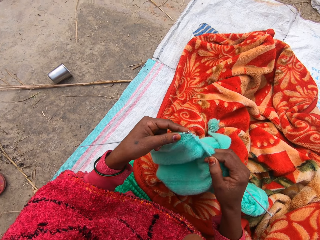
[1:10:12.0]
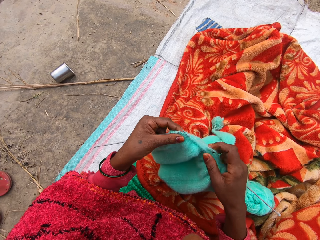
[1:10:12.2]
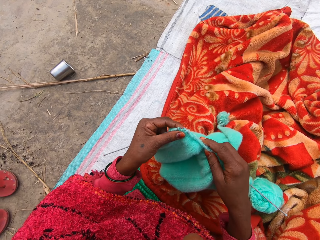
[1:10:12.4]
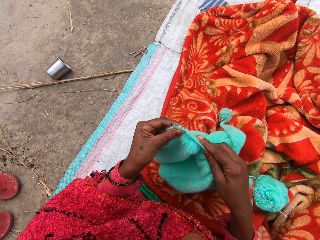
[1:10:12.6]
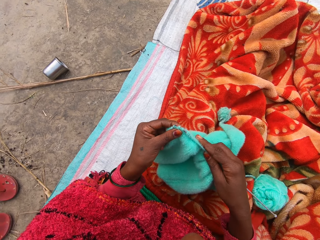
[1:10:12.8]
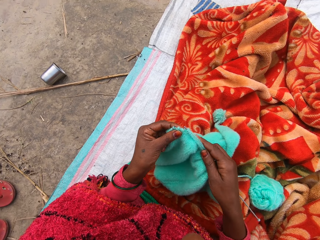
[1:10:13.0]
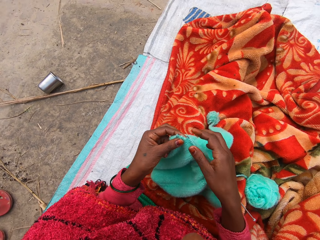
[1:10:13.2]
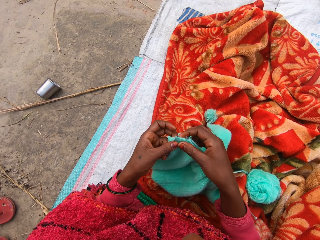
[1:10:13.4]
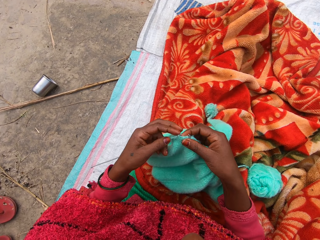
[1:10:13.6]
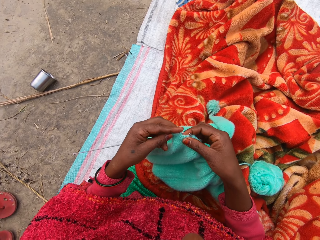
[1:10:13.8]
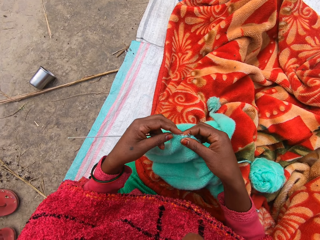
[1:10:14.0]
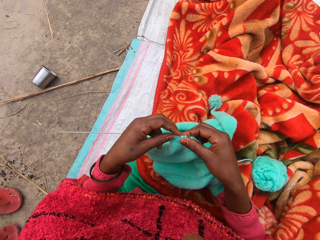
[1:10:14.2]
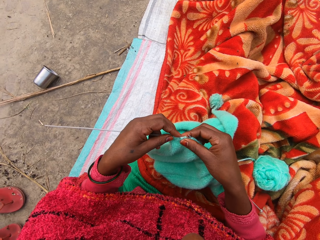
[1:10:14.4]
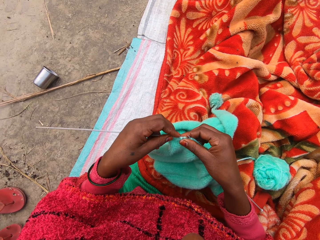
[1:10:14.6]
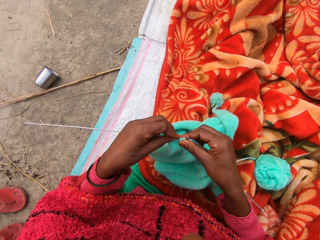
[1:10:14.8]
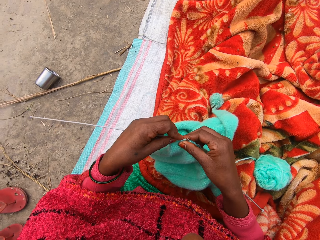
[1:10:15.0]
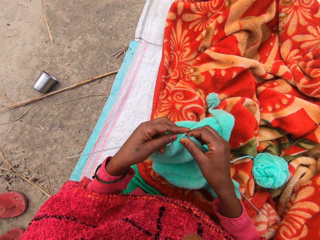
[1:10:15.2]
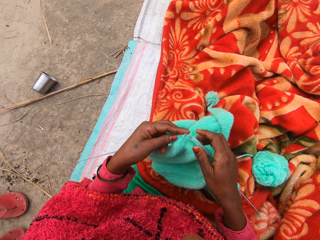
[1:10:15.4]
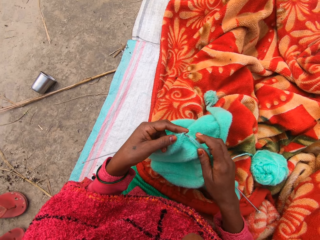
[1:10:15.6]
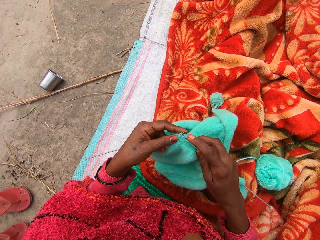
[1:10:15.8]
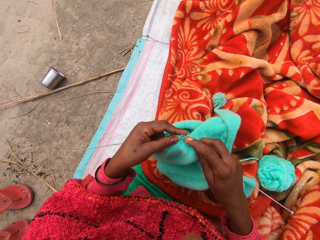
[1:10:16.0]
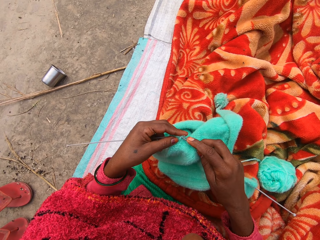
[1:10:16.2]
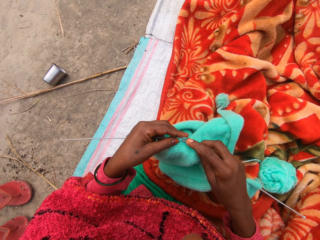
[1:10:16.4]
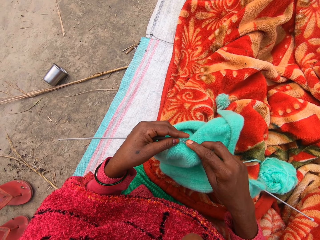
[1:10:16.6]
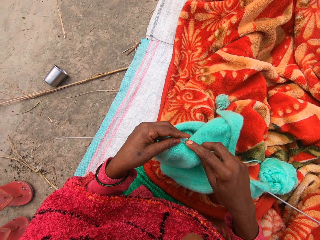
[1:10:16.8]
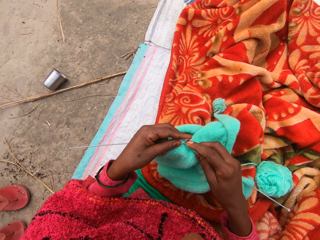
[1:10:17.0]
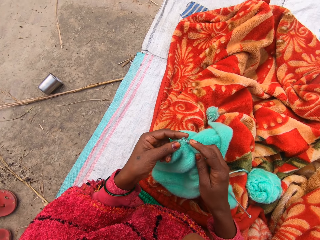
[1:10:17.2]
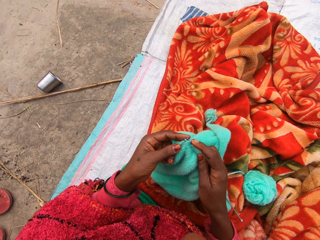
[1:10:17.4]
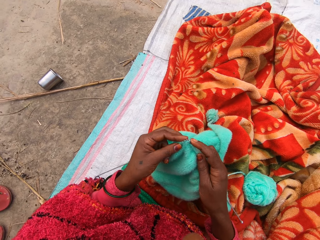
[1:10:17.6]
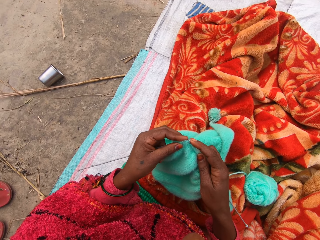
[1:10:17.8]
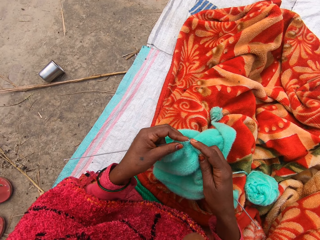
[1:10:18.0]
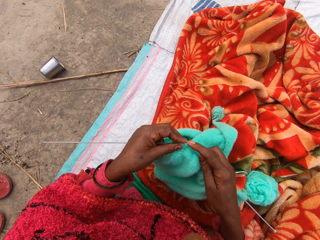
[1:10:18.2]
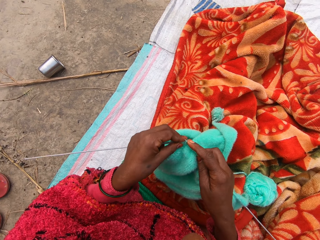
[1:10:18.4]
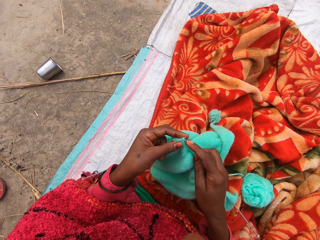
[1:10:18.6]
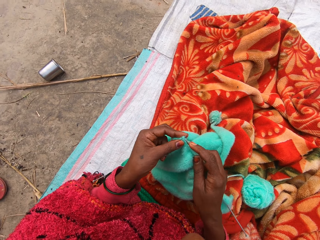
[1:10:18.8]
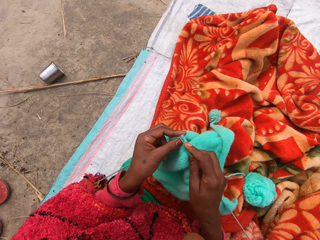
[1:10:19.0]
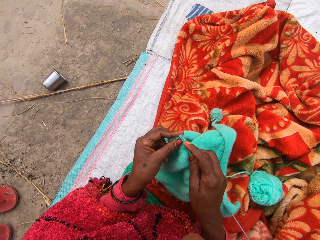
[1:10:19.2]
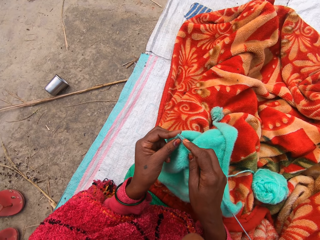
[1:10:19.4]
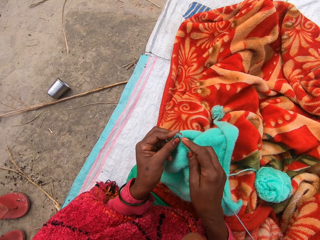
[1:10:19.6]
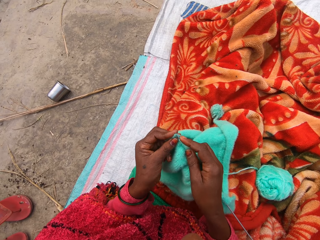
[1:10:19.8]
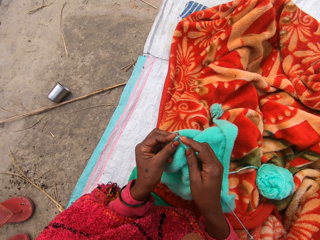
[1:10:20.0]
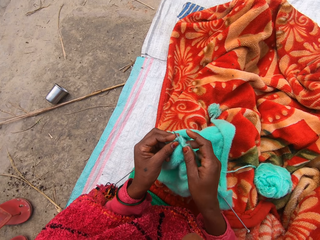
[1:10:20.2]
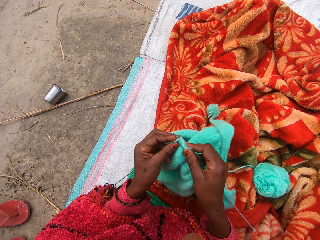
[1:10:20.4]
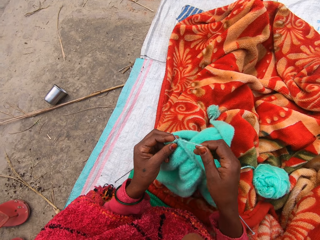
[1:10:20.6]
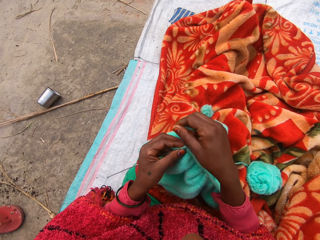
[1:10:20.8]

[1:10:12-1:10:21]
The camera wearer removes the needle on the fabric. They insert the needle. They knit the fabric.
